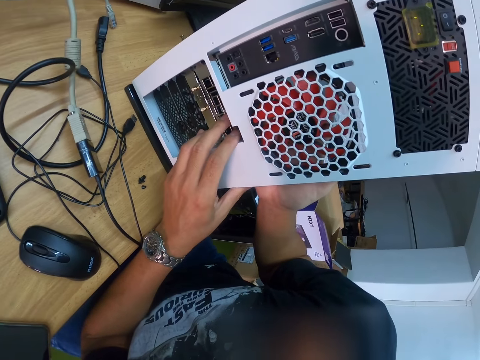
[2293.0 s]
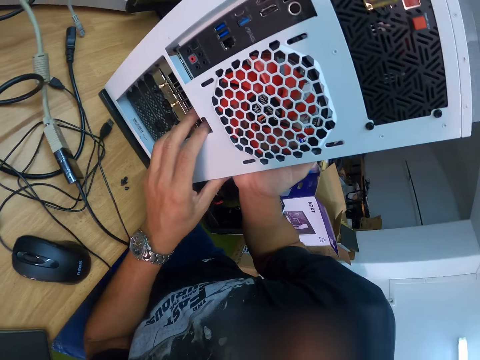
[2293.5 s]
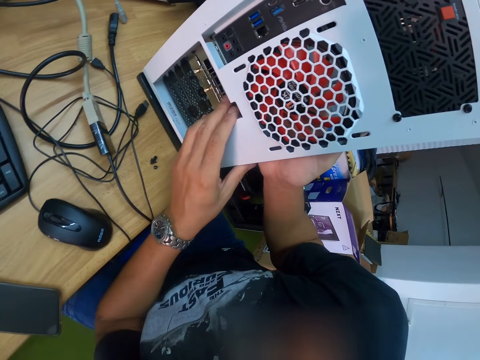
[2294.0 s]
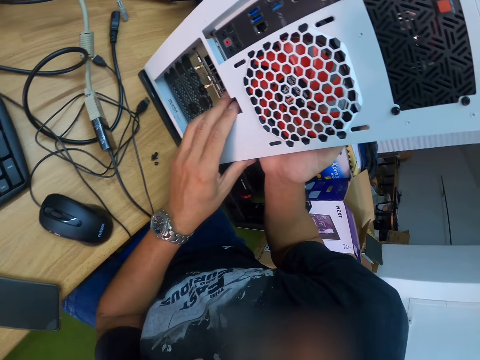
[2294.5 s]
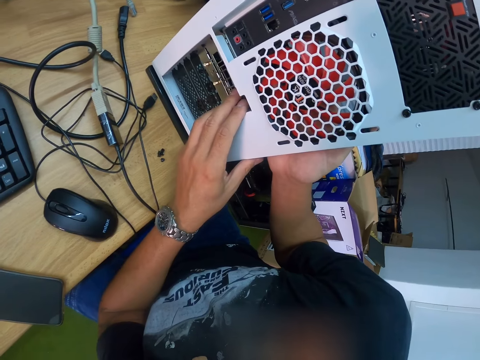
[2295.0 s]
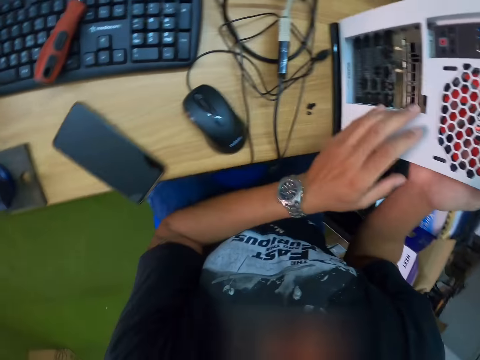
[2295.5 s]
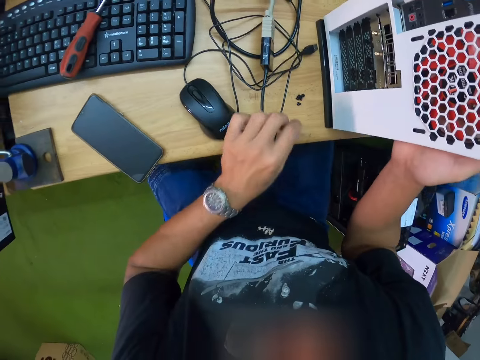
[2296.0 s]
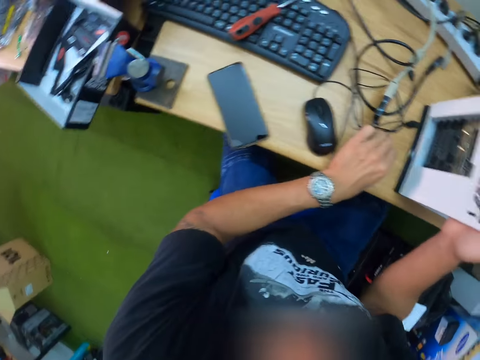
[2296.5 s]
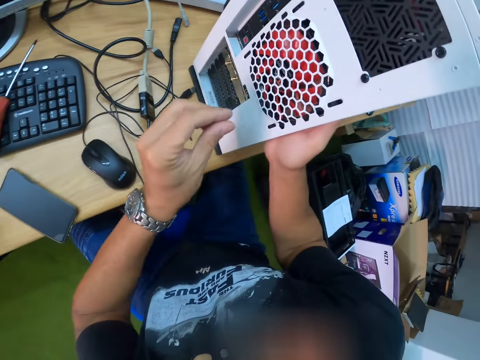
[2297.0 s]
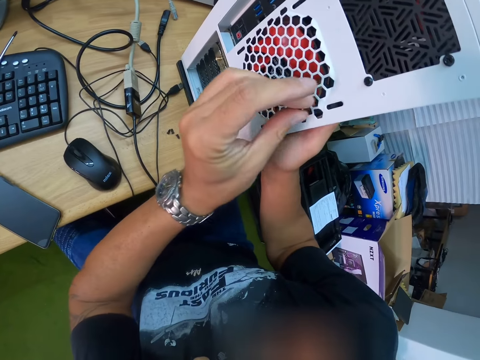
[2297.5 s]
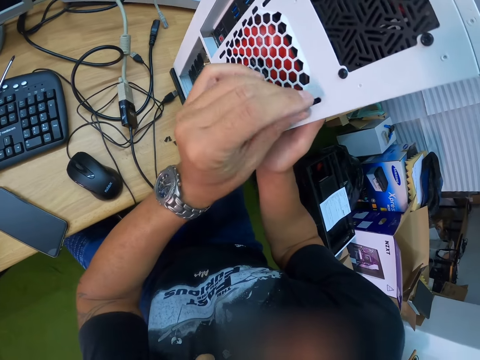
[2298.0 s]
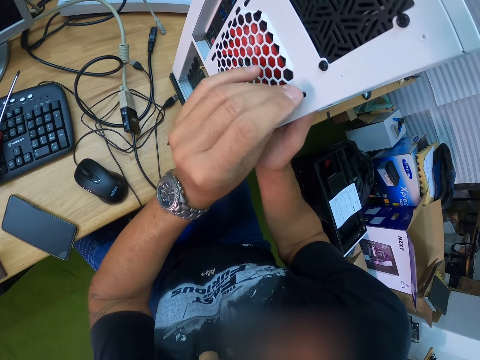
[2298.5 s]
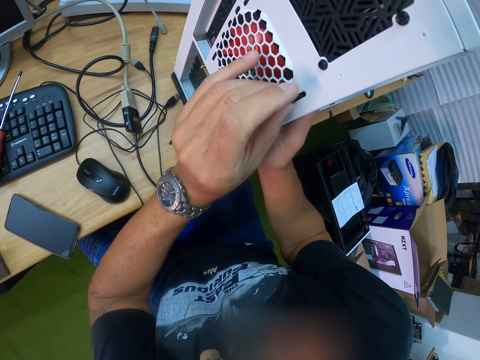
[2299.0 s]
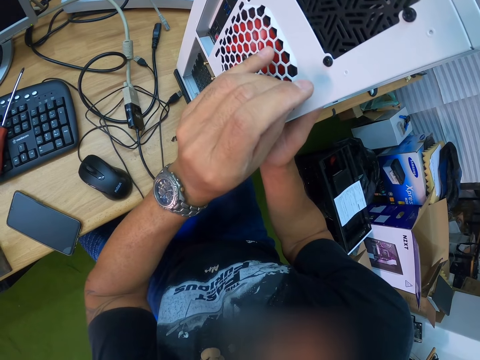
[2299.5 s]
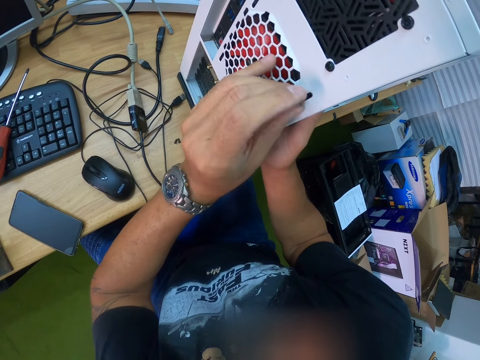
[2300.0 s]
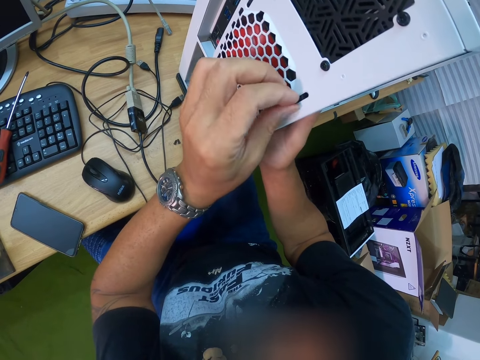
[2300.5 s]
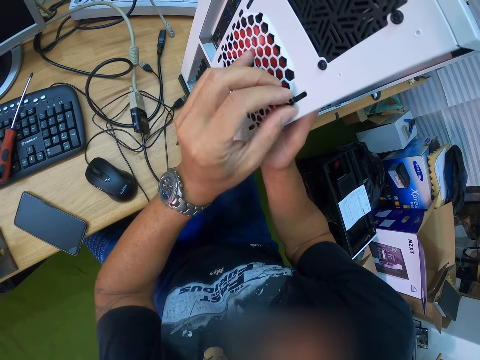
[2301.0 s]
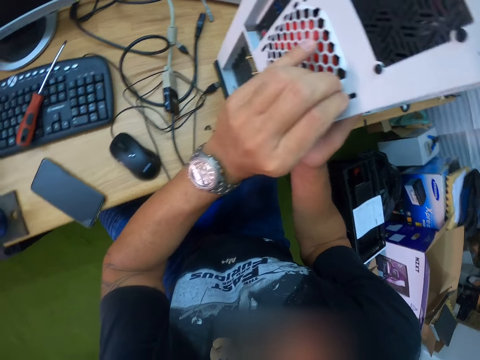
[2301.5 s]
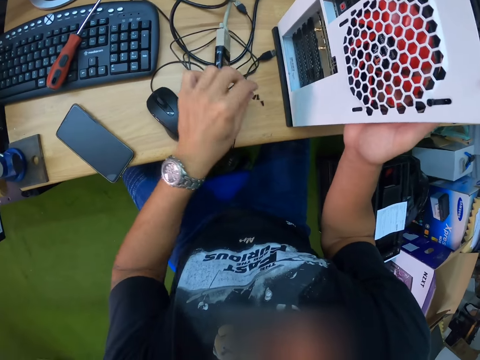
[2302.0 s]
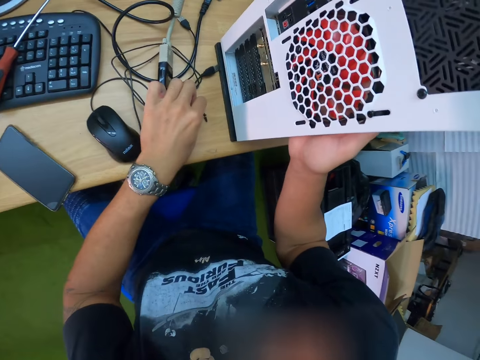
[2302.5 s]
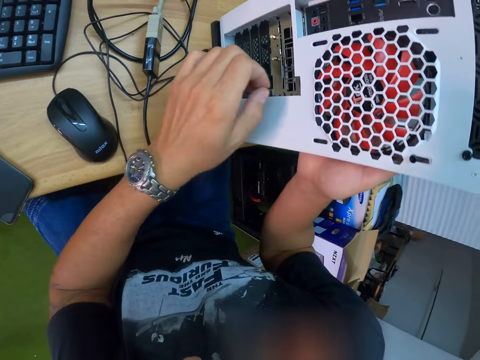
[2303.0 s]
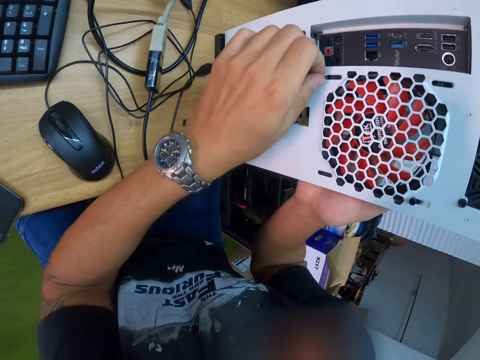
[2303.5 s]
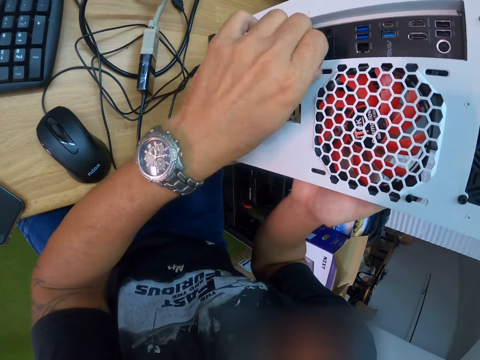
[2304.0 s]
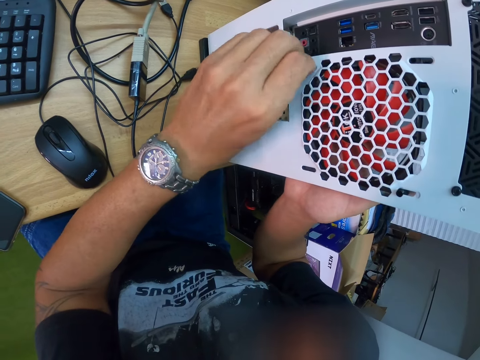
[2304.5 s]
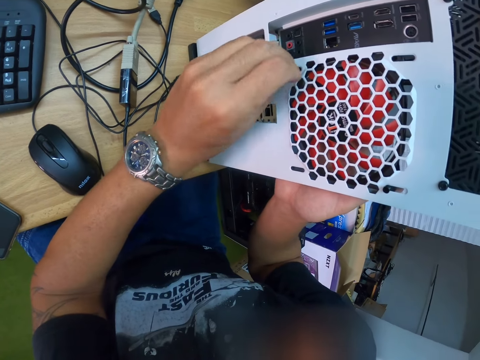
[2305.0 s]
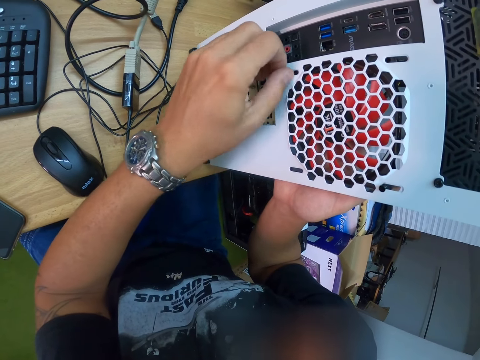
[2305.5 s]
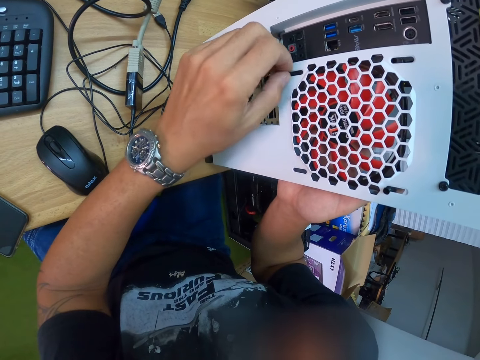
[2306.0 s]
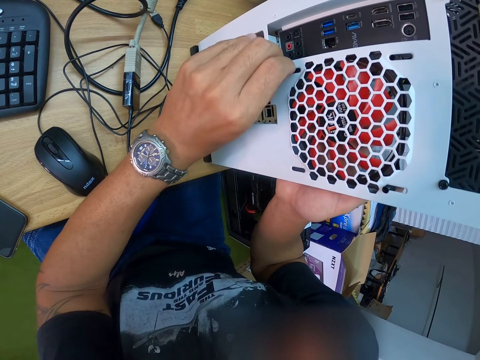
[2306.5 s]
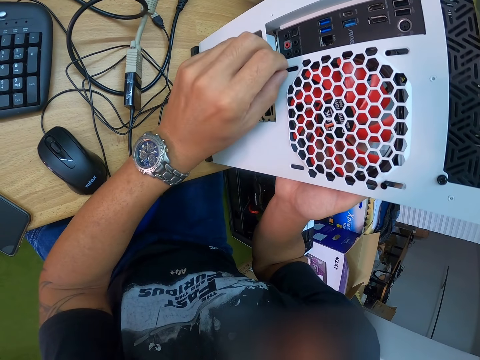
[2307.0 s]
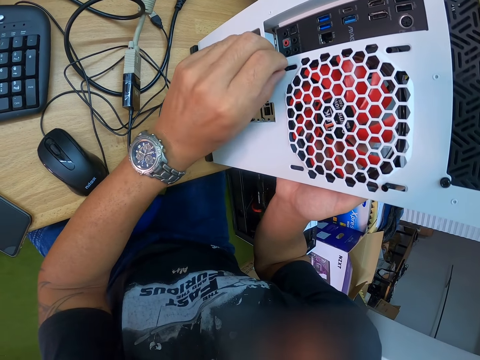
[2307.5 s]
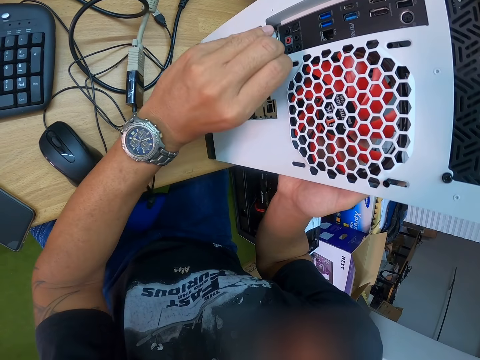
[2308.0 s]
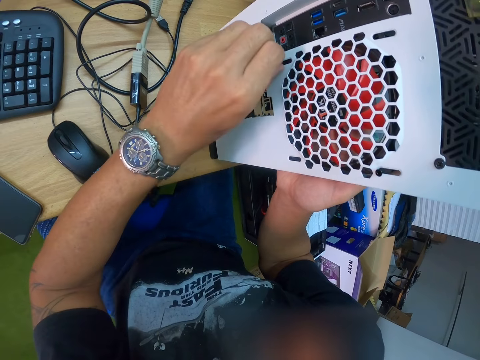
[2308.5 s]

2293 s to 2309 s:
The camera wearer picks up a screw or nut from the table with his left hand. He attaches the screw to the CPU with his left hand. He picks up a screw from the table with his left hand. He attaches the screw to the CPU with his left hand.

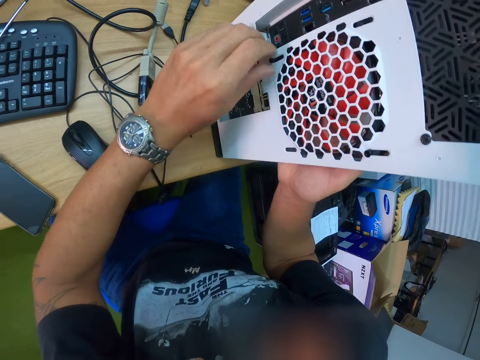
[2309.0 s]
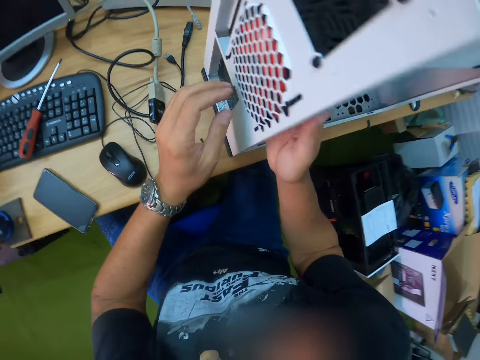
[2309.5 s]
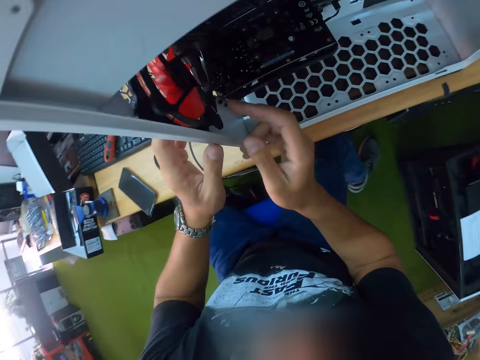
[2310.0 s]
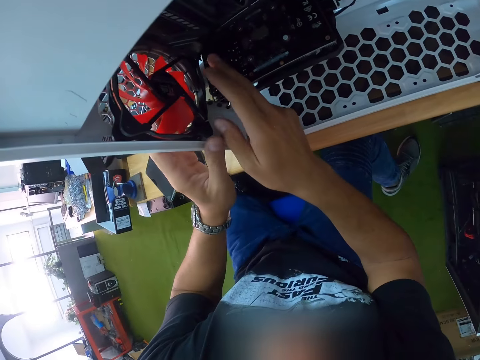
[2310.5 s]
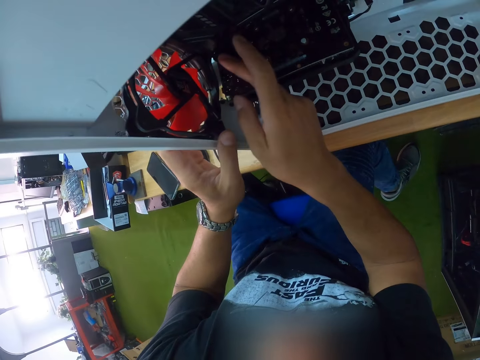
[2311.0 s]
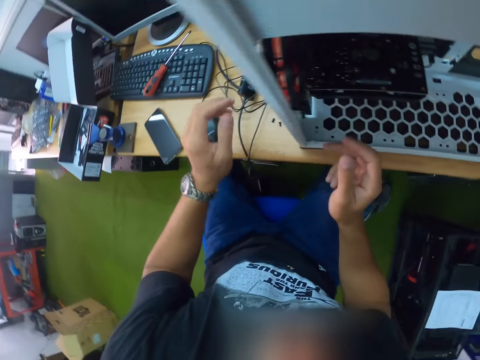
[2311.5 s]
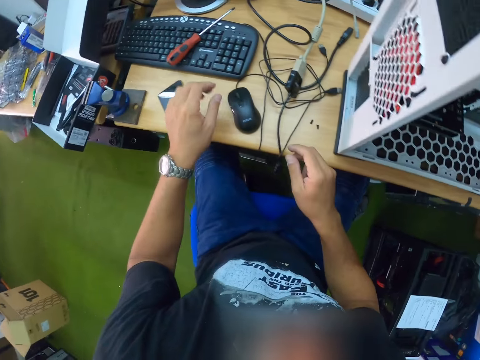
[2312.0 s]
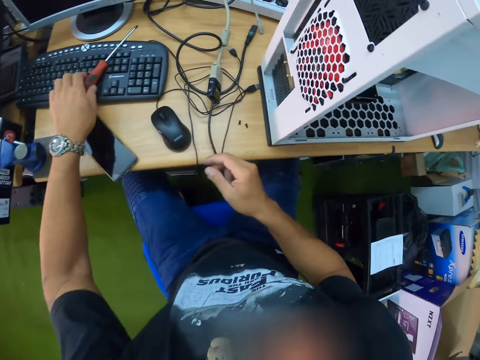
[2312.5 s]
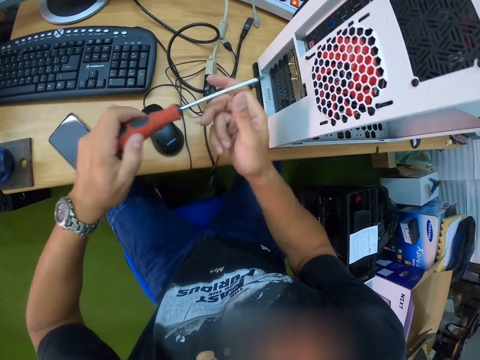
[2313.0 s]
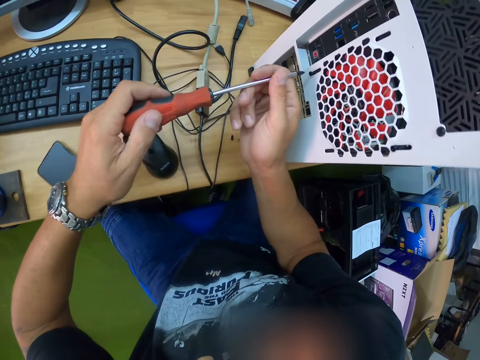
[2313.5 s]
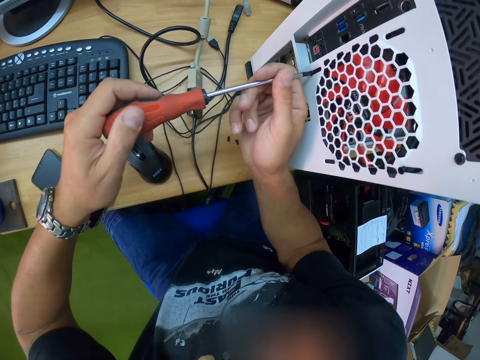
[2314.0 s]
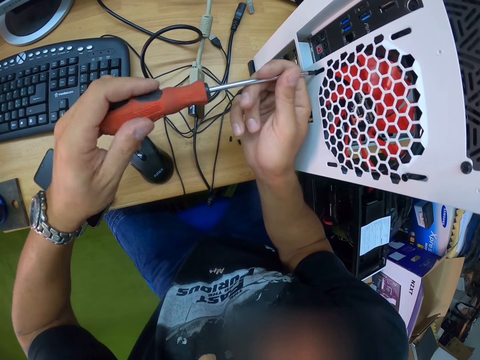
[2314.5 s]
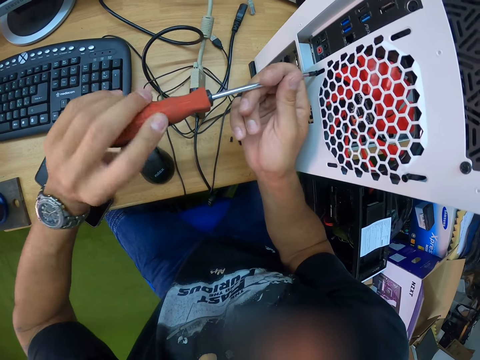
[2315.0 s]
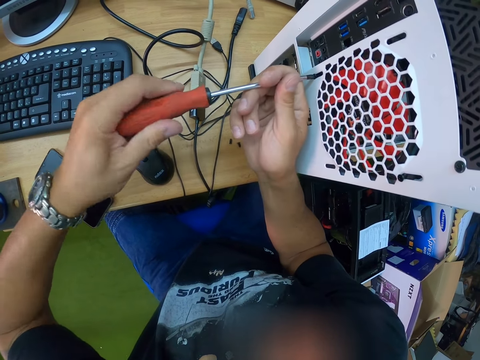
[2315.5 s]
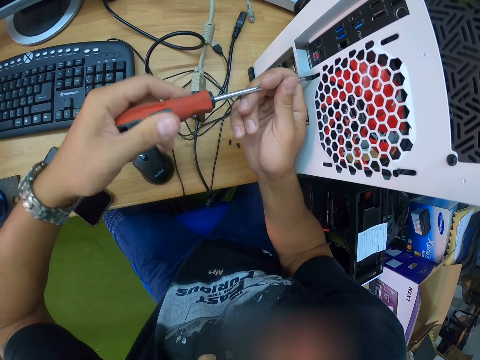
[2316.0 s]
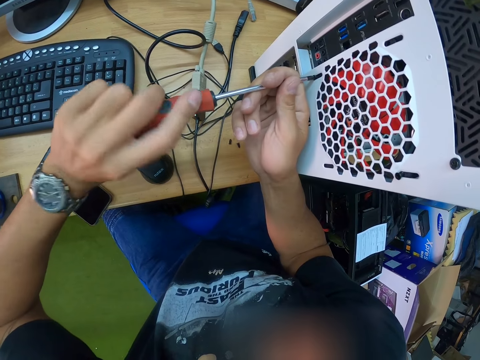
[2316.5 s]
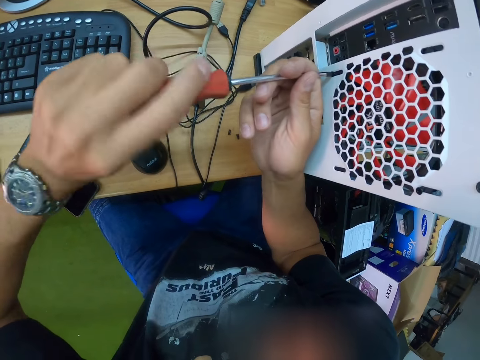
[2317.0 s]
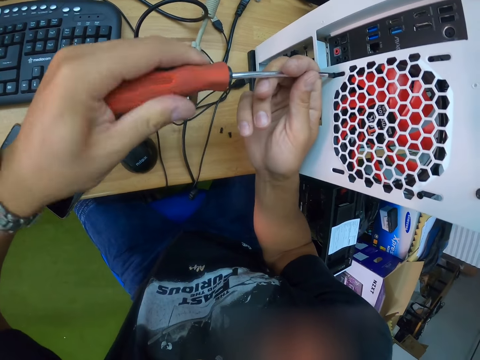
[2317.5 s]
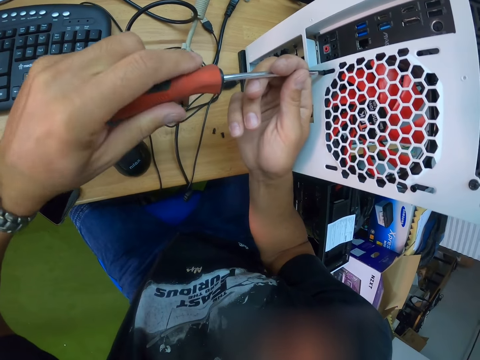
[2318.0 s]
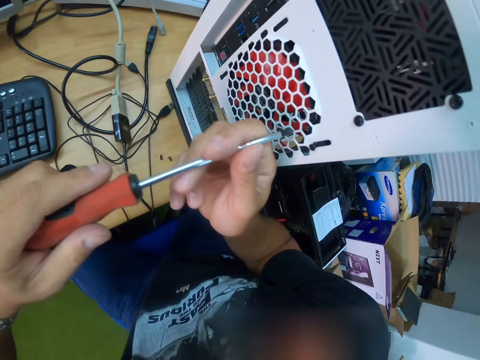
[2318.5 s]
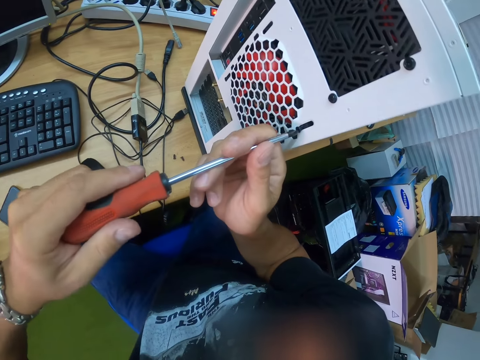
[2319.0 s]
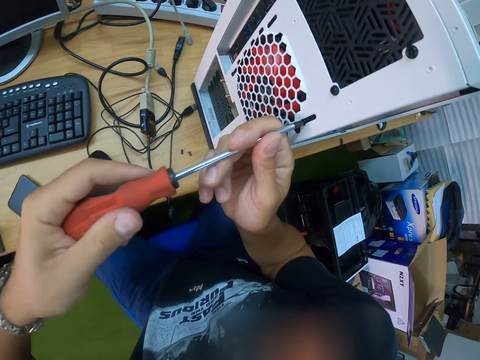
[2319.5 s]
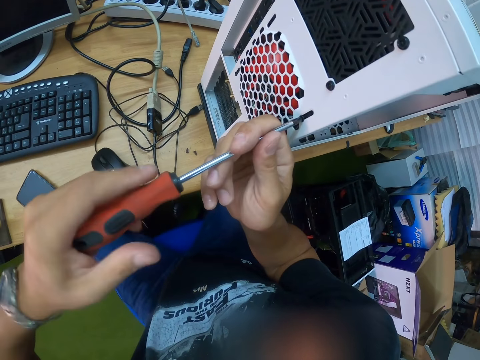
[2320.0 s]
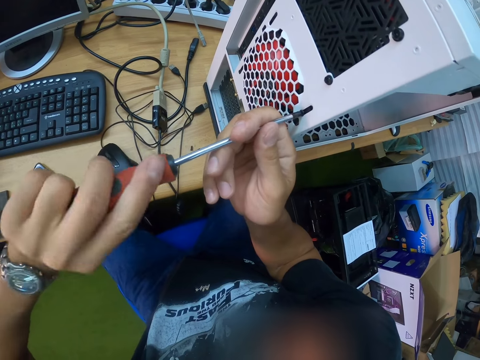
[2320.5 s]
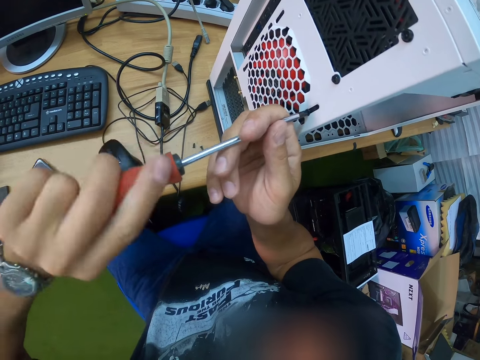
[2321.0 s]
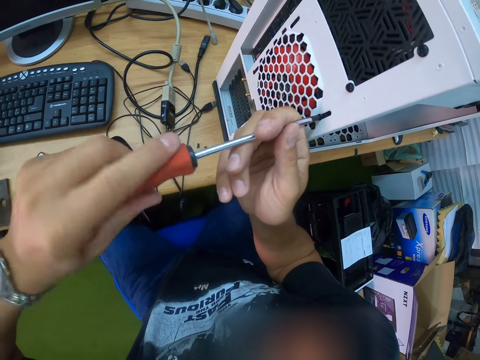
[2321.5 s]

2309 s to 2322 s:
The camera wearer picks up the screwdriver from the table with his left hand. He screws the CPU with the screwdriver in both hands. He screws the CPU with the screwdriver in both hands again.
